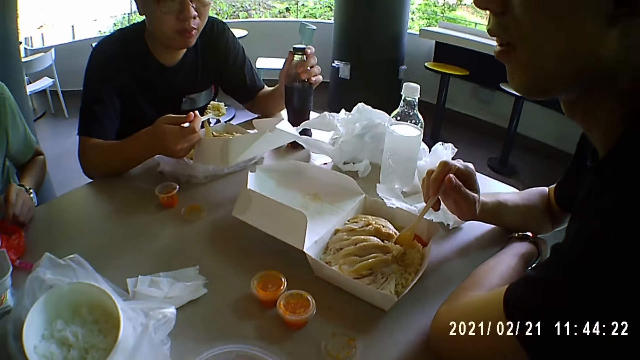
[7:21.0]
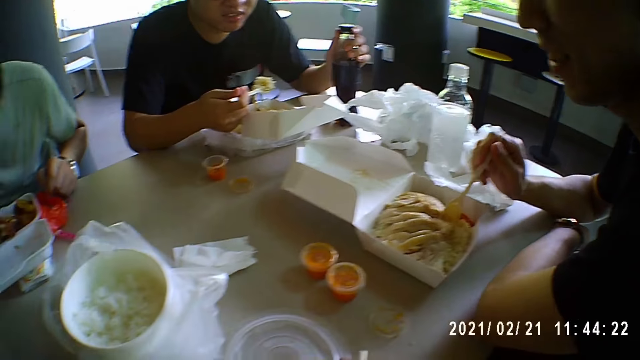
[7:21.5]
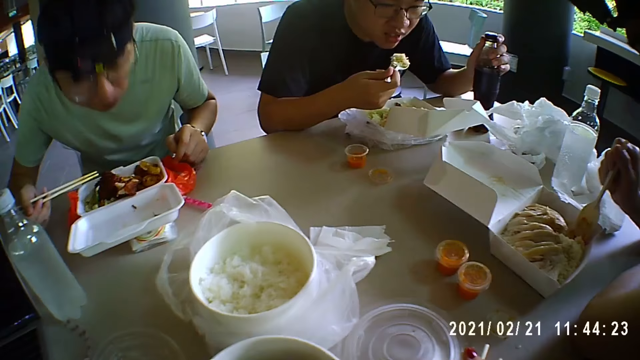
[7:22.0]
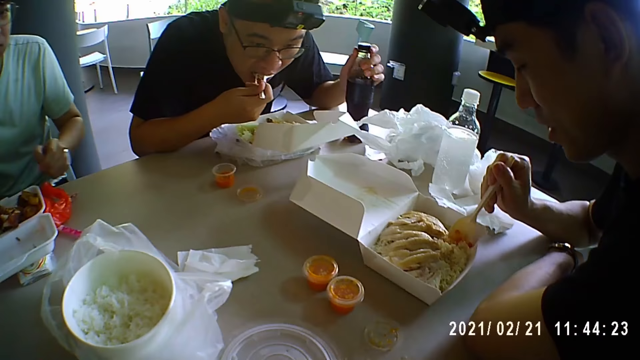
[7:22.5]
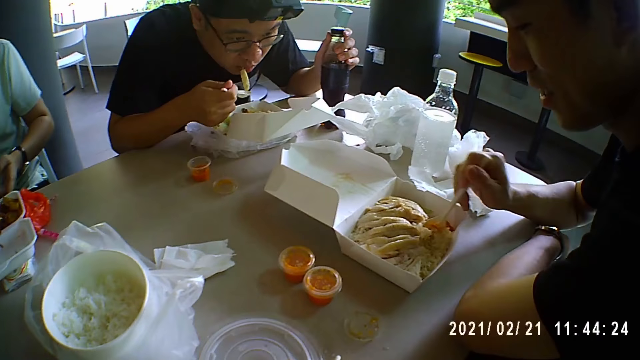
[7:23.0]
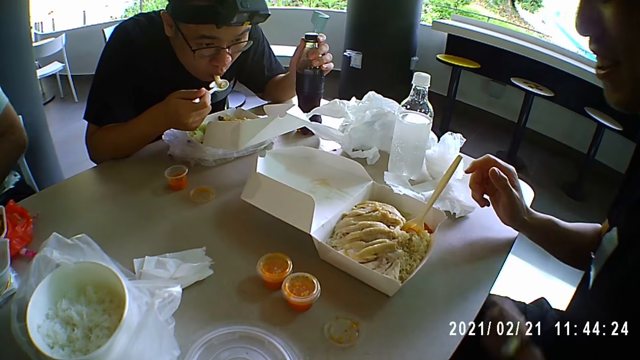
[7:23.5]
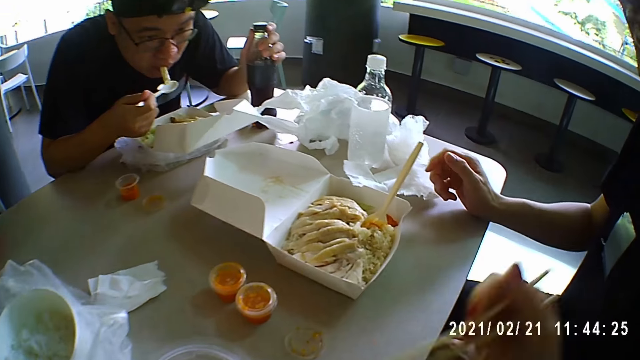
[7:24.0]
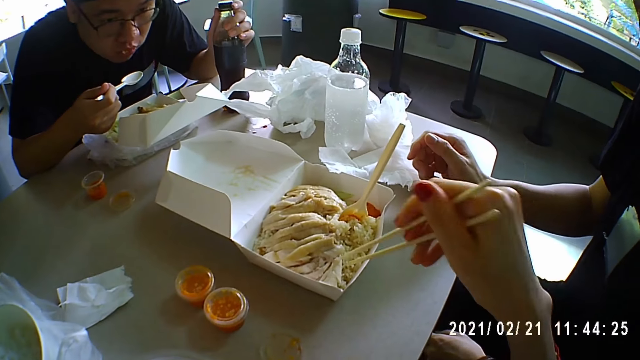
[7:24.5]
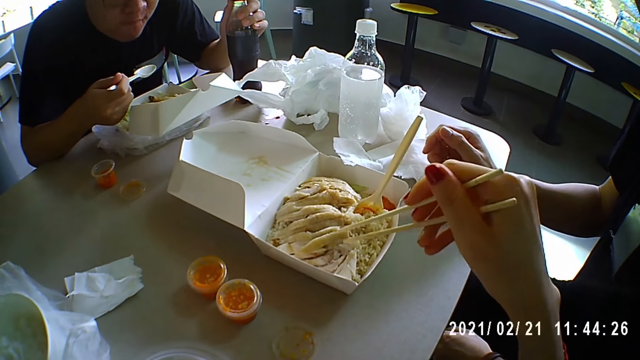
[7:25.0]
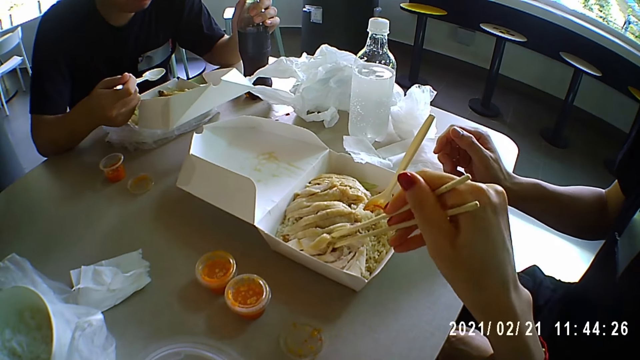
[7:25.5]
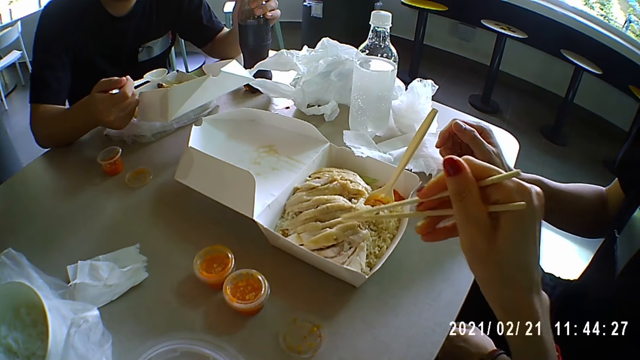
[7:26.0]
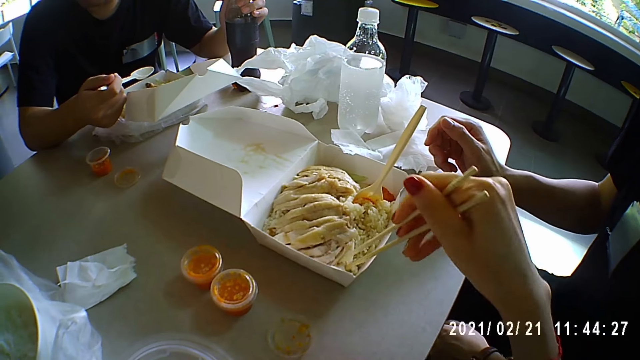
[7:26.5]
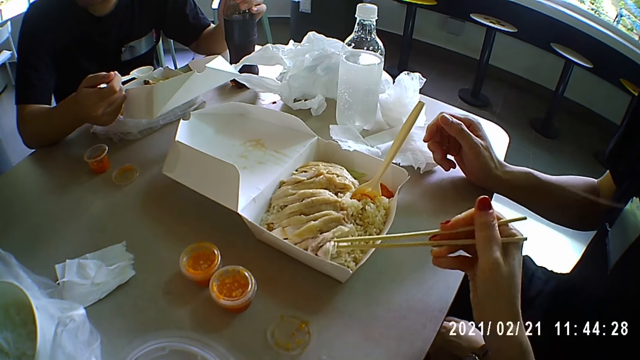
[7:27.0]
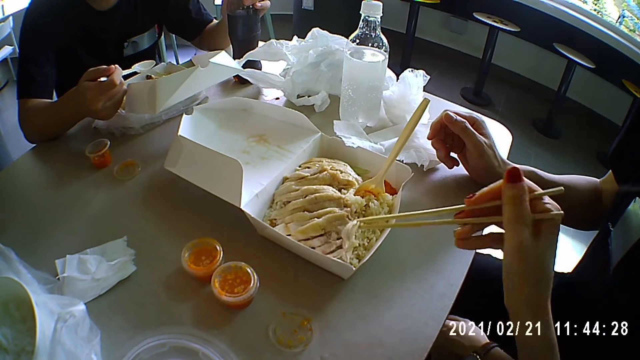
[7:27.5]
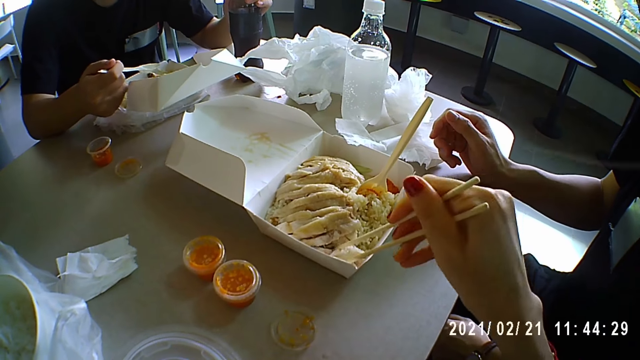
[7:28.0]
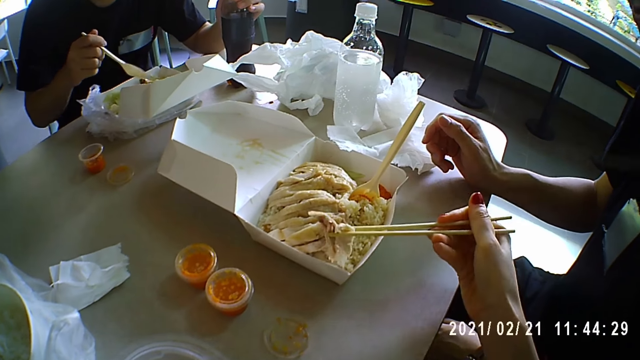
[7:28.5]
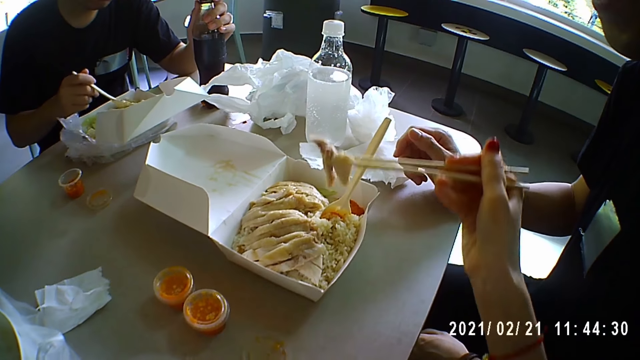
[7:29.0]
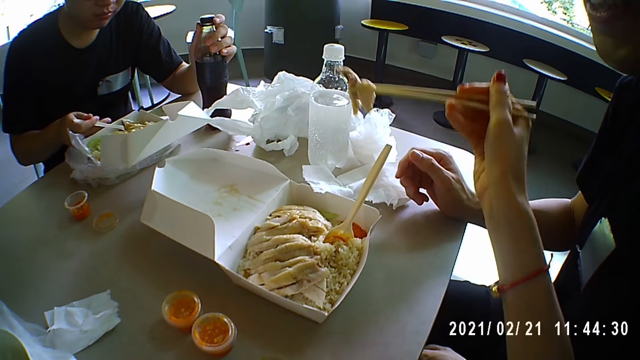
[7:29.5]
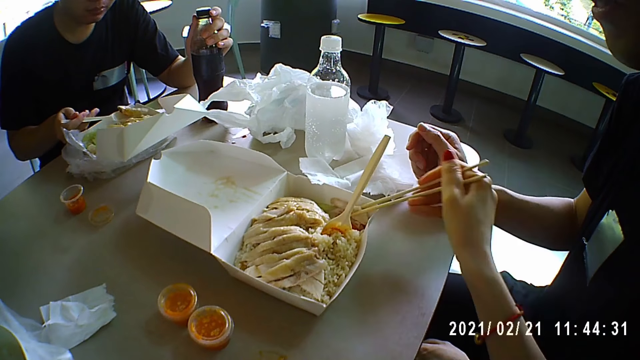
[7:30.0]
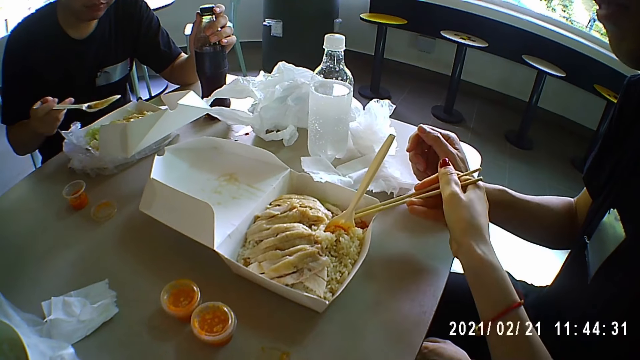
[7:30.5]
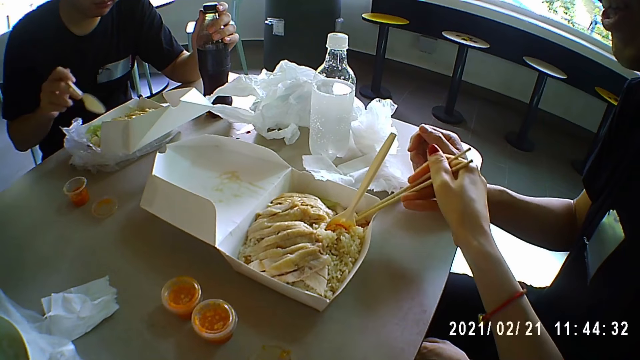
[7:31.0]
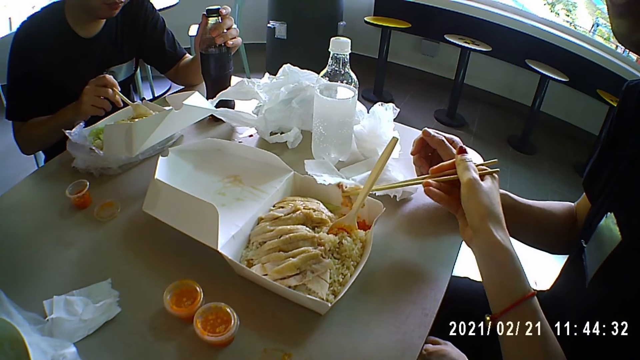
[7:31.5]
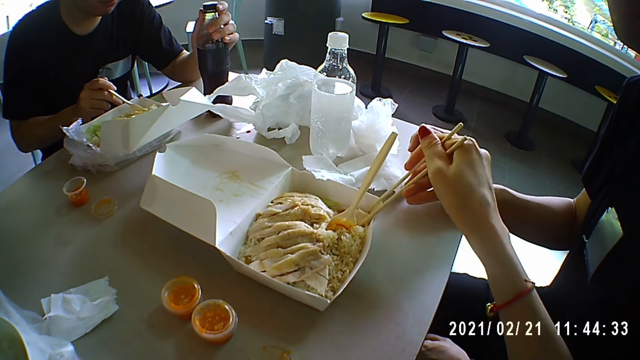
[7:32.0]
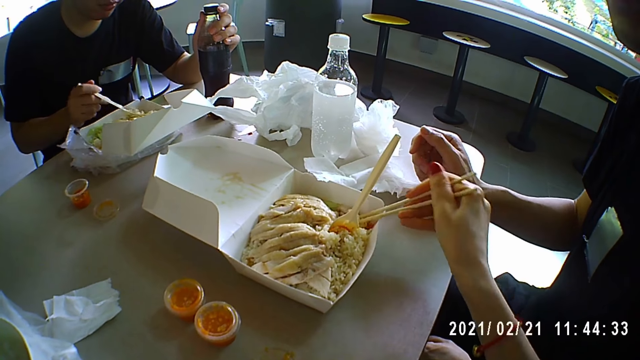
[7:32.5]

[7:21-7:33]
A man talks. Another man eats with a spoon. Another man eats with a chopstick. The camera wearer picks chicken from a man's food.

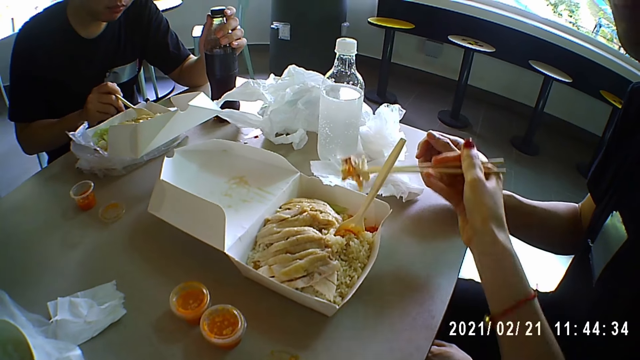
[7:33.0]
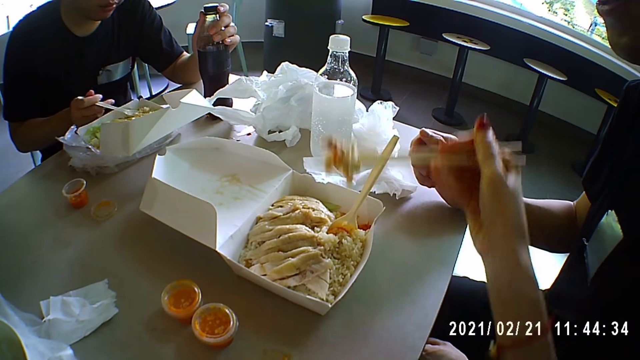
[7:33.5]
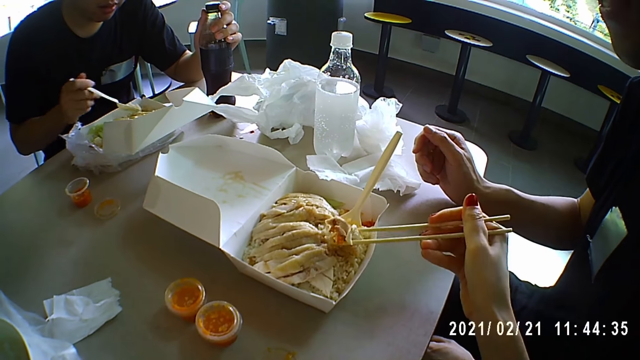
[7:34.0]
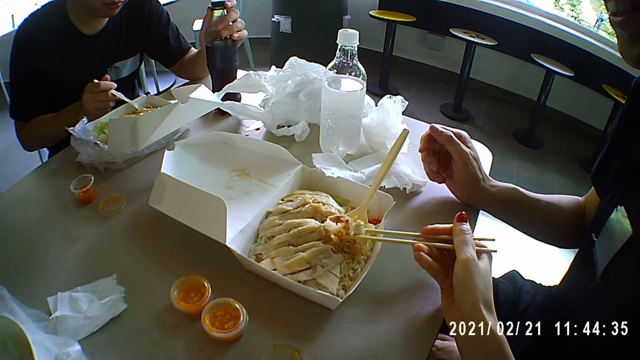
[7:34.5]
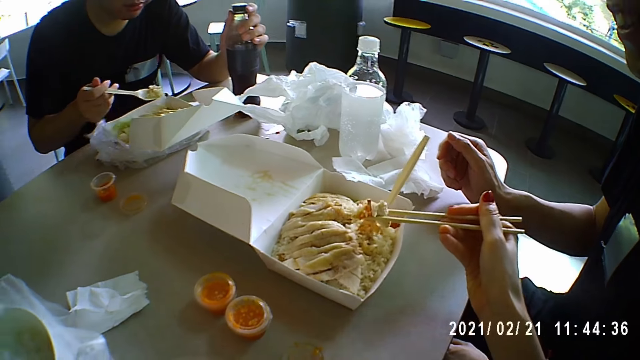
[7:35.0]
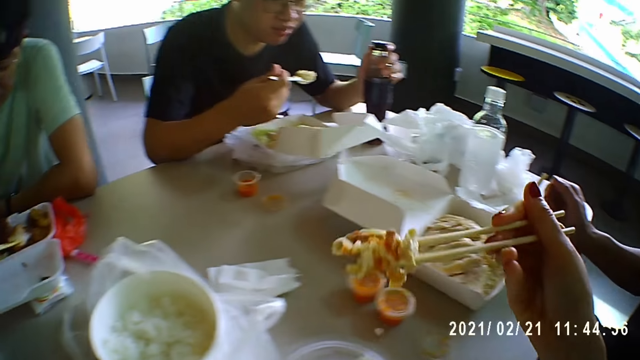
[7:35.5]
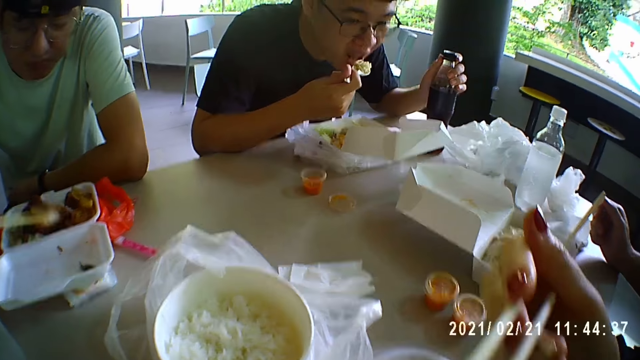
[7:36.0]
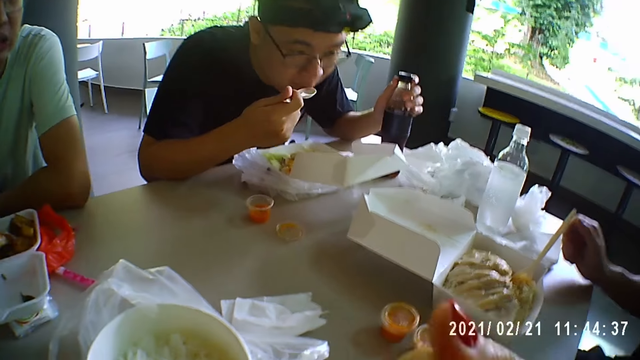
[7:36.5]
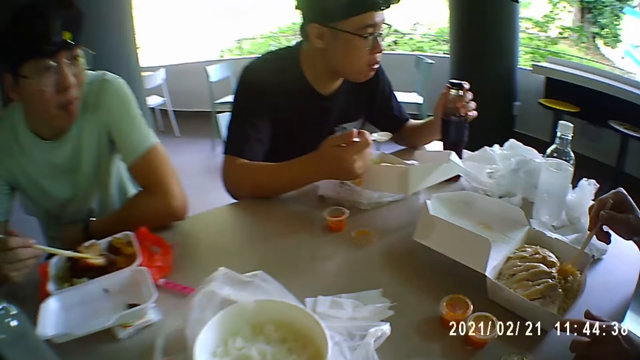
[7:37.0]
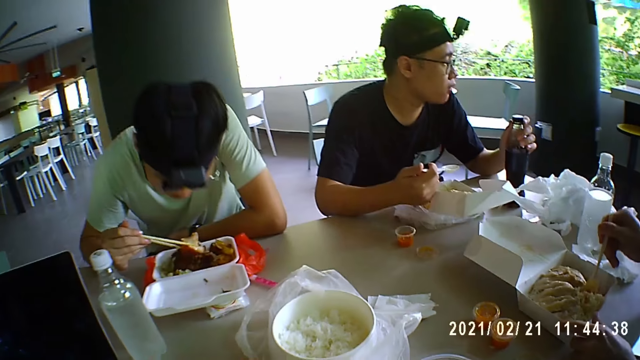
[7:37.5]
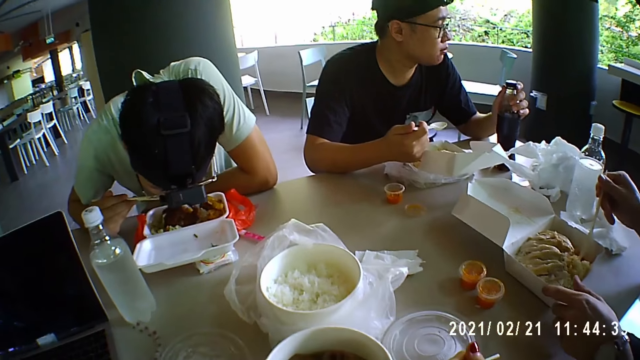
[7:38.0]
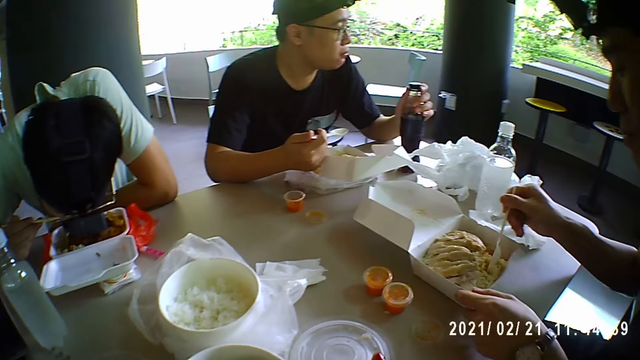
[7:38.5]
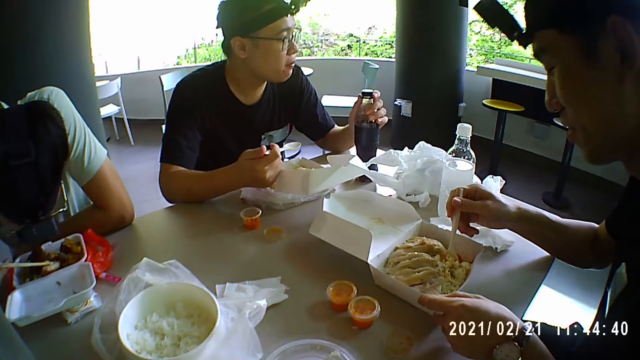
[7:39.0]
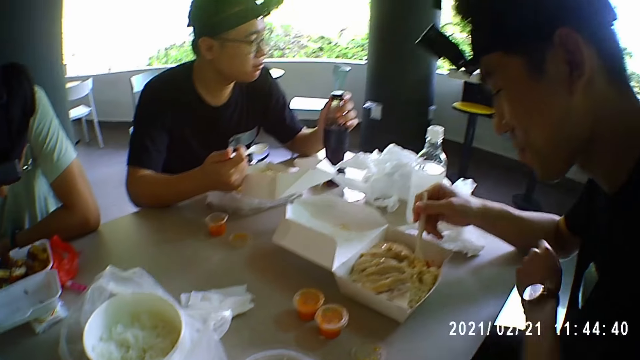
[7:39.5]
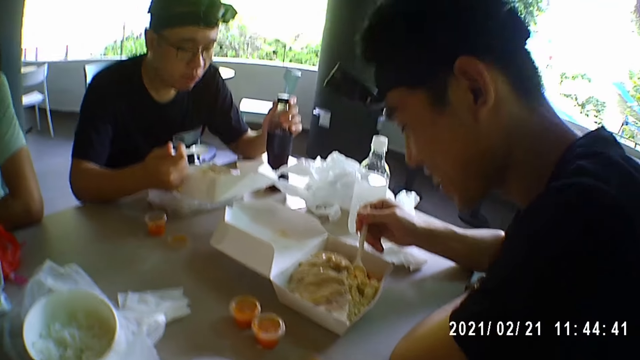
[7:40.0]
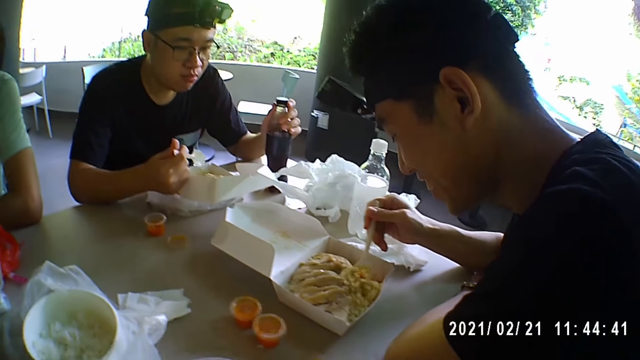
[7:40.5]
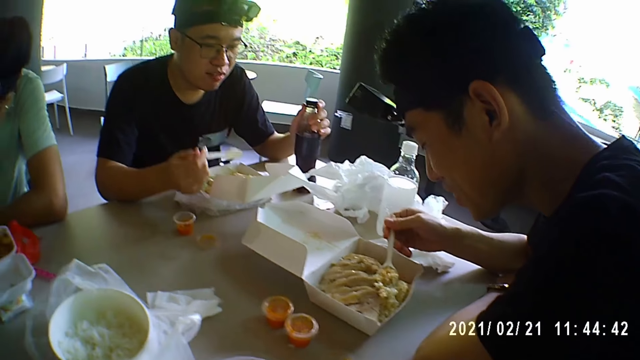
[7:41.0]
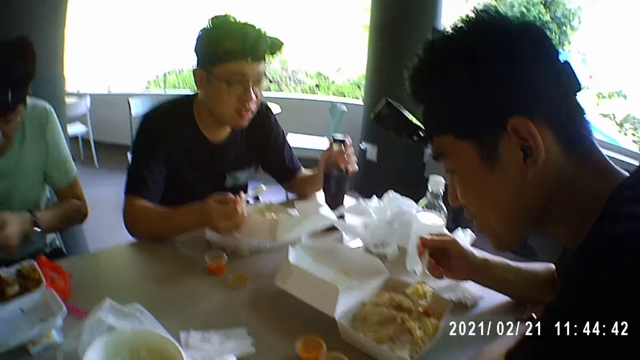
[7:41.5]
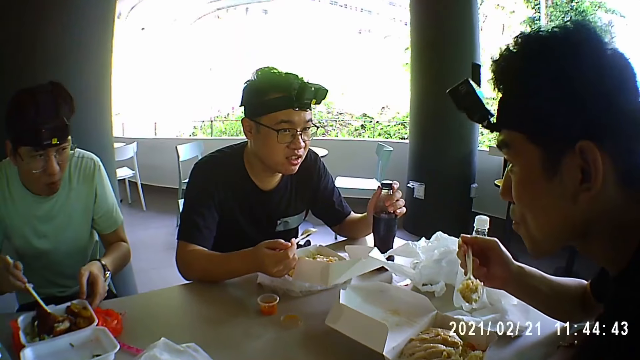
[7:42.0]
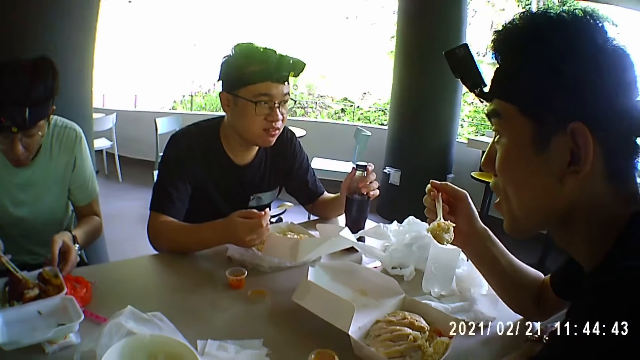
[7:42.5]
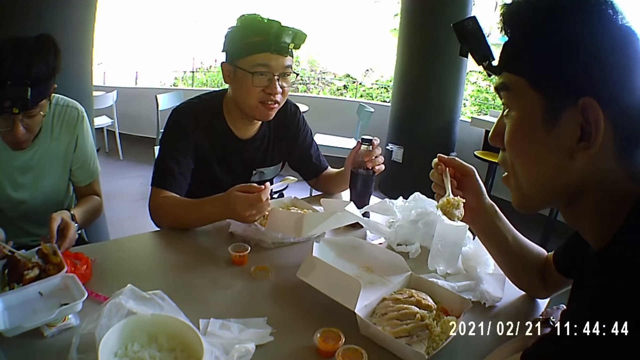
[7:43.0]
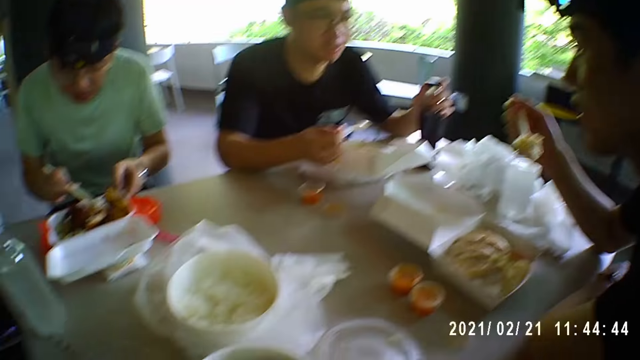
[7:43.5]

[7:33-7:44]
The camera wearer eats food from a man. A man eats meat. Another man talks.
